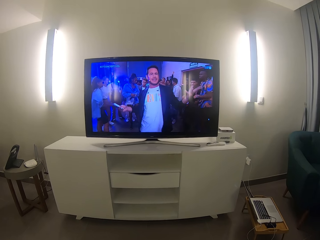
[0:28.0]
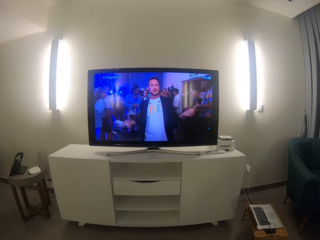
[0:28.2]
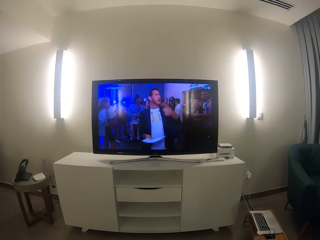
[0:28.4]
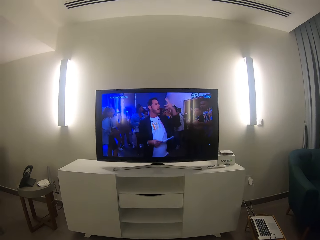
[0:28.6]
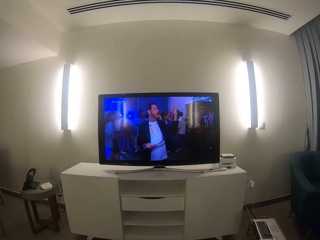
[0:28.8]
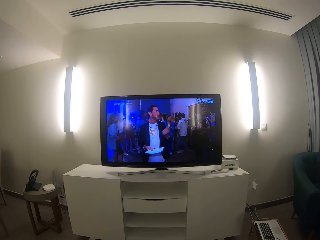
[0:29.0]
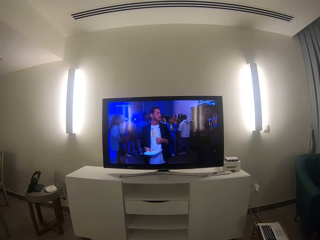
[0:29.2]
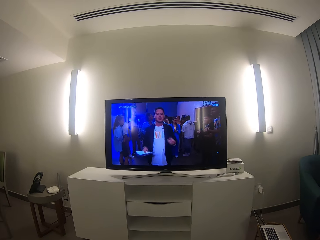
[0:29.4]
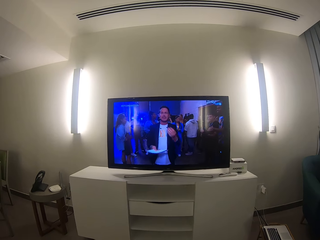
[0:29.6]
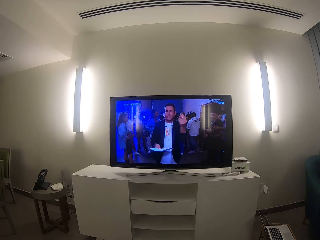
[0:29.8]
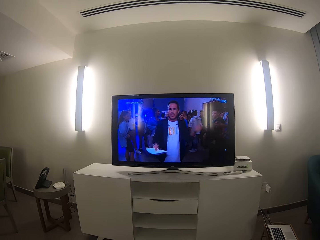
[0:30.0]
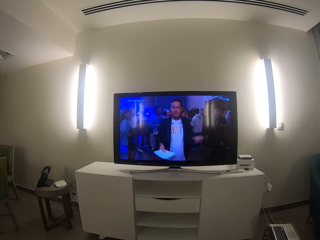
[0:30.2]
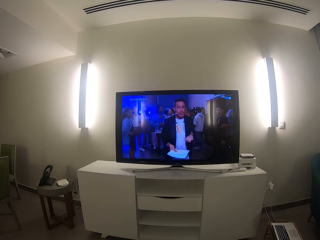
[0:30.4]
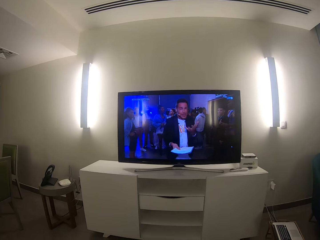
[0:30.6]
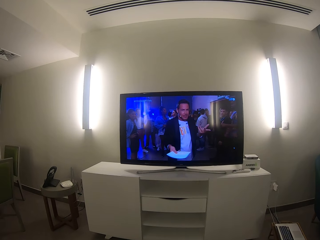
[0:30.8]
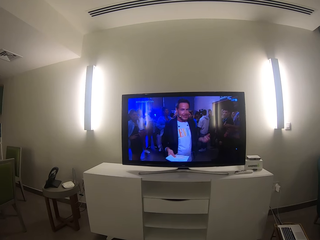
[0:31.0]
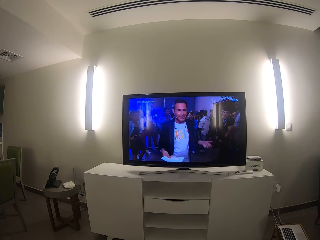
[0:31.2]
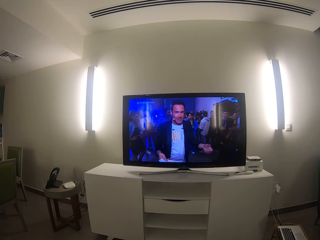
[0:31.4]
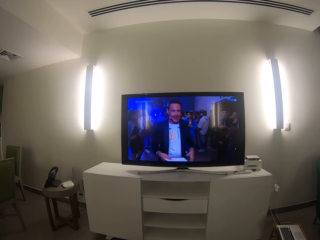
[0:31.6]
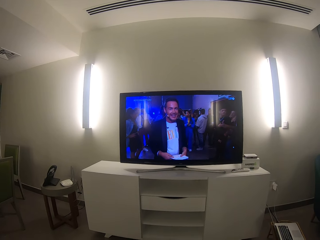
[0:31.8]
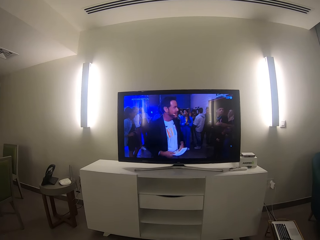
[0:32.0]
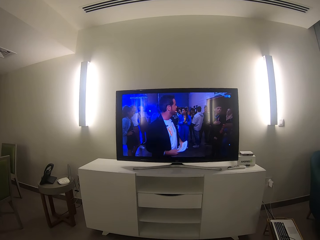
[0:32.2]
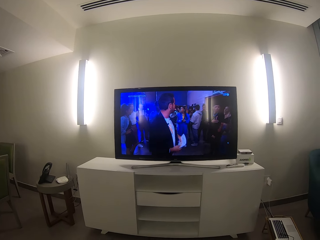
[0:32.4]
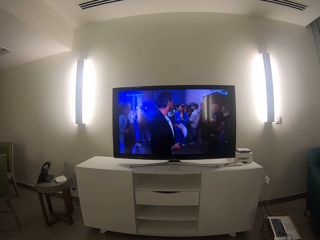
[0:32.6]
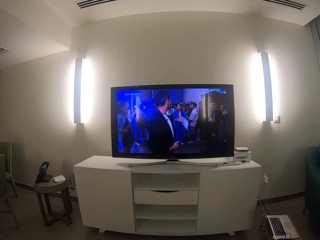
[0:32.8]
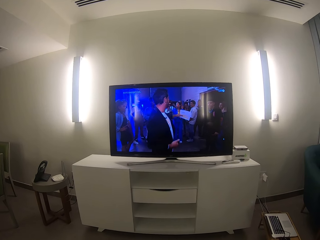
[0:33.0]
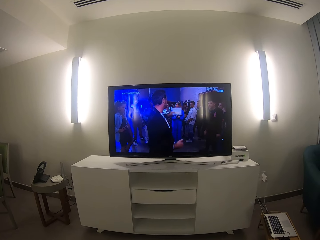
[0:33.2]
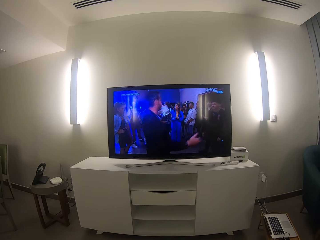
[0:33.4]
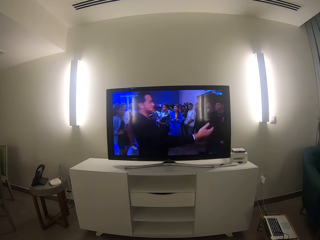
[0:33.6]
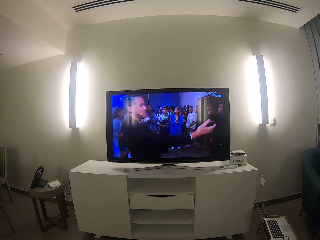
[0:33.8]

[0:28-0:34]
The camera wearer shakes his hands.

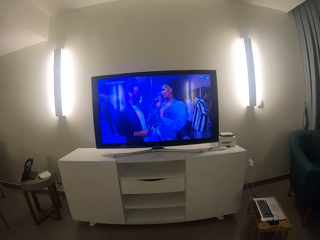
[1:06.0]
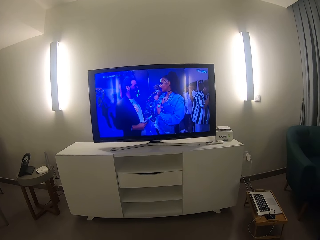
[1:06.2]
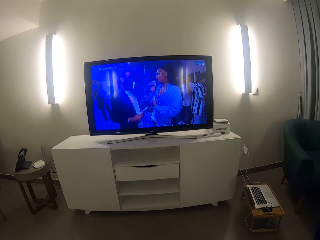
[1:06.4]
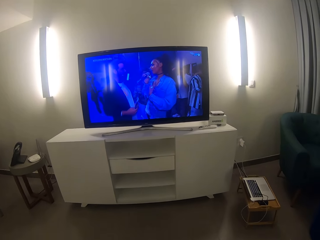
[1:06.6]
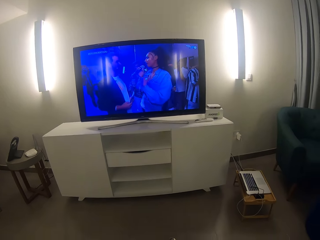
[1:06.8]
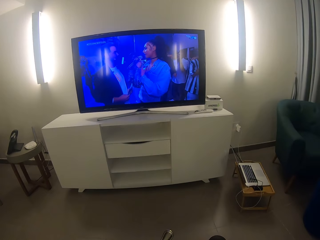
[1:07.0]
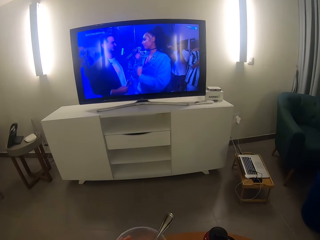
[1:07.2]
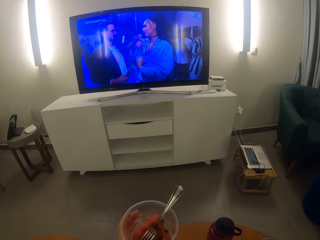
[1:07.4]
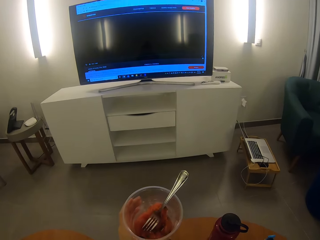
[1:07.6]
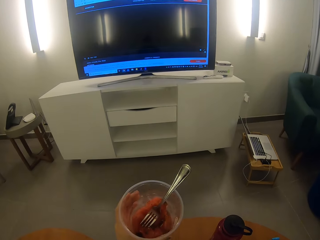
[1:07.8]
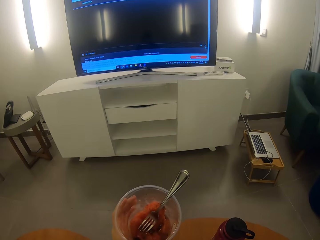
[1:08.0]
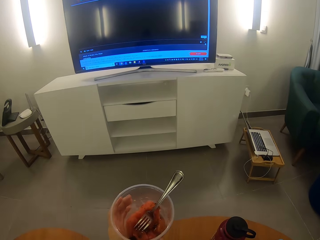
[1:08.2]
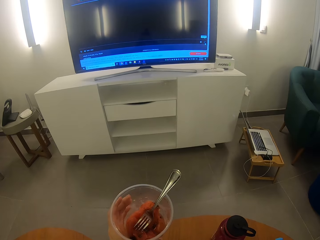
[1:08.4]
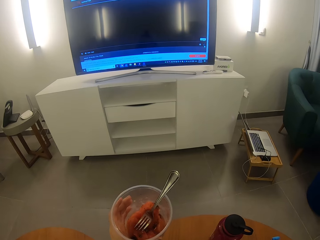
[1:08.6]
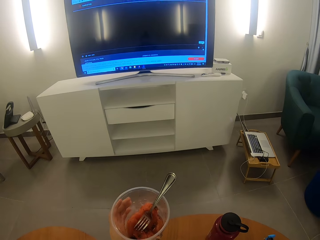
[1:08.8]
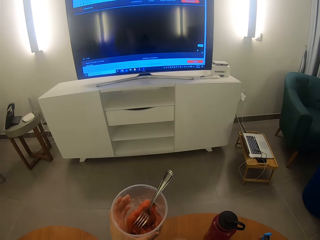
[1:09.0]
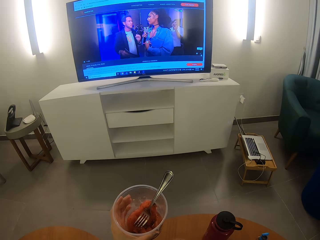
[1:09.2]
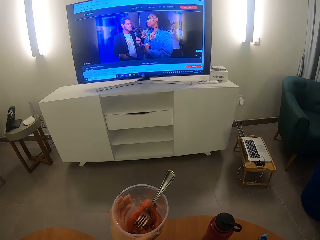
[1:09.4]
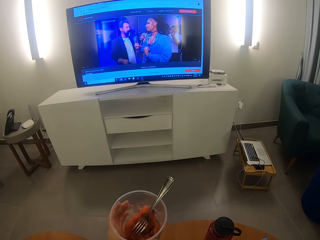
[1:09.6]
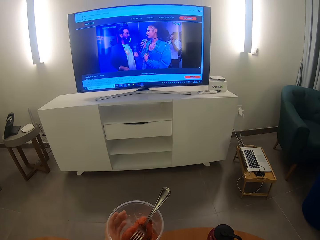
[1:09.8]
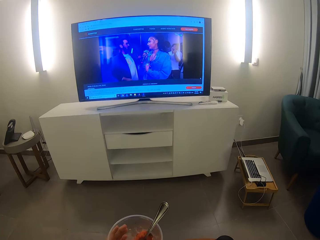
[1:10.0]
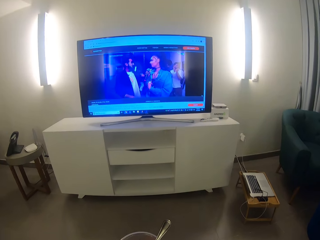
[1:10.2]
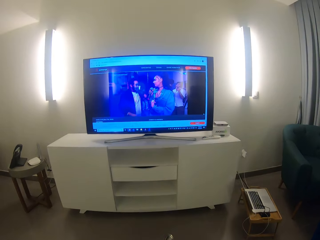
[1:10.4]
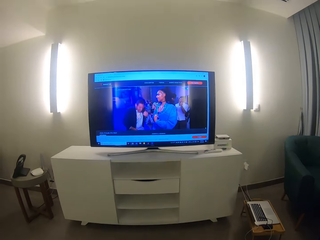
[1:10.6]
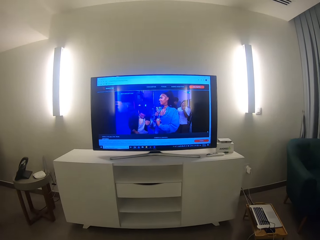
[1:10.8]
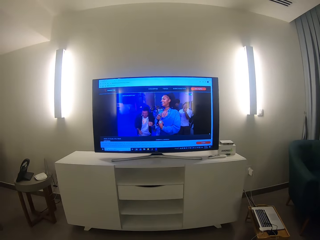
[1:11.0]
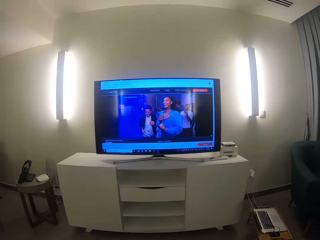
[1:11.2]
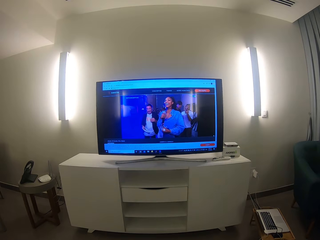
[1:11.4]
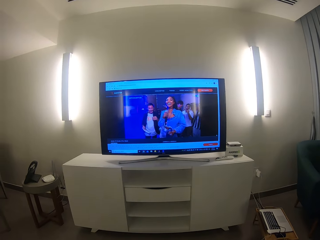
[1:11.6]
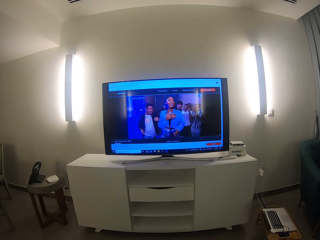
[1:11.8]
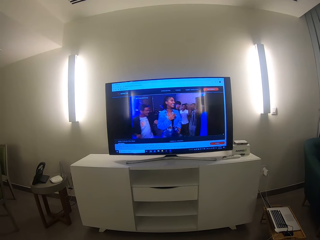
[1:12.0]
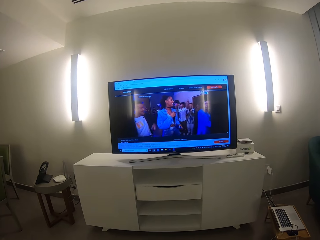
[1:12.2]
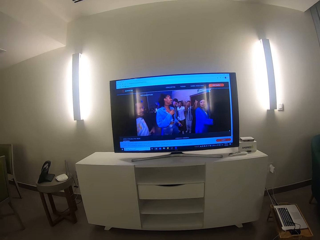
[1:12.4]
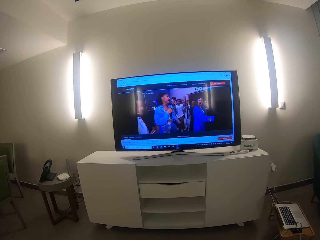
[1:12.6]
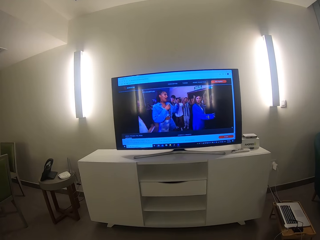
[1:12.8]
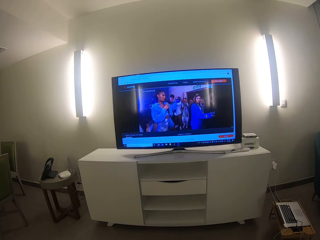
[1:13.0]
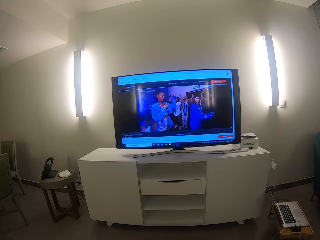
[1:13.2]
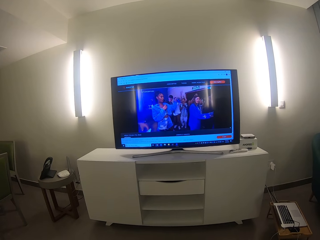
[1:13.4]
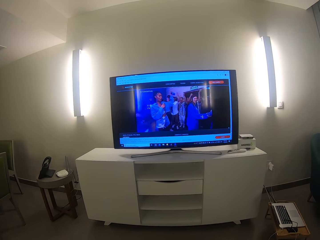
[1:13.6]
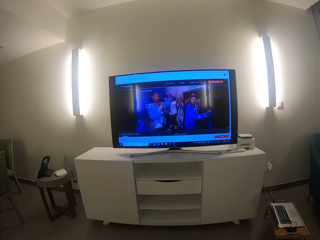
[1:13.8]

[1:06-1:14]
The camera wearer holds the bowl in his left hand.

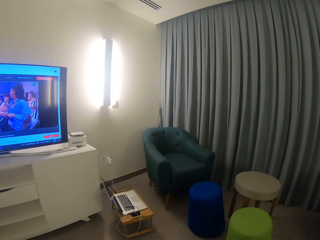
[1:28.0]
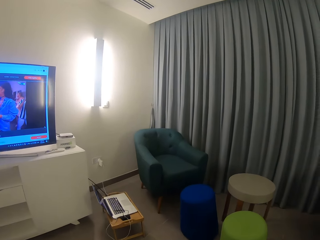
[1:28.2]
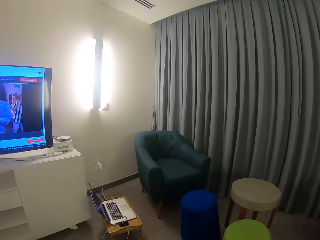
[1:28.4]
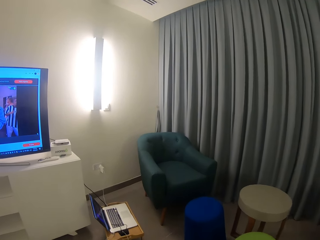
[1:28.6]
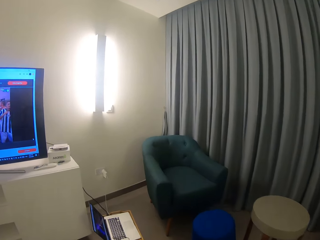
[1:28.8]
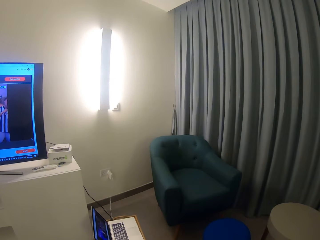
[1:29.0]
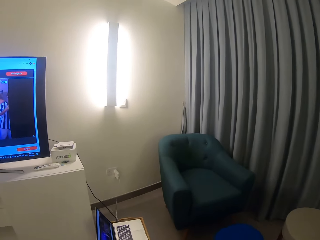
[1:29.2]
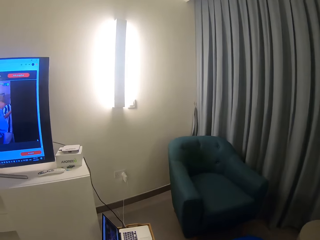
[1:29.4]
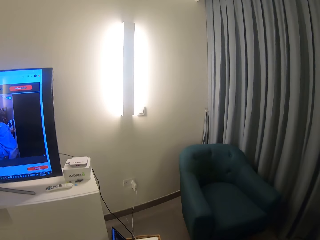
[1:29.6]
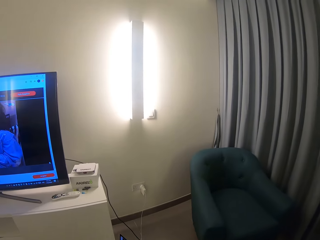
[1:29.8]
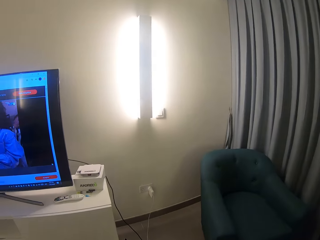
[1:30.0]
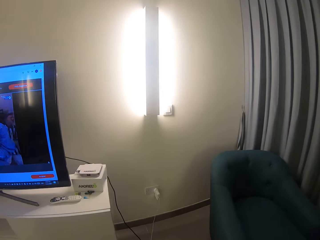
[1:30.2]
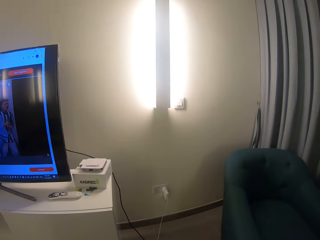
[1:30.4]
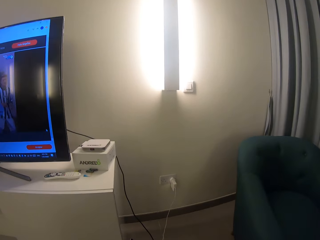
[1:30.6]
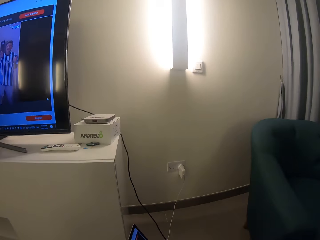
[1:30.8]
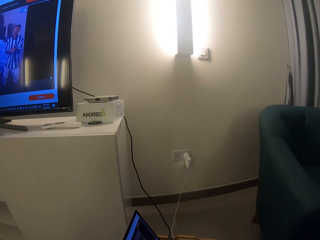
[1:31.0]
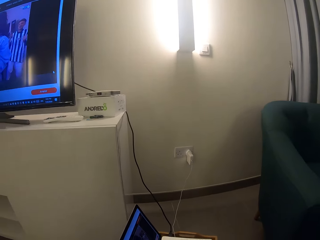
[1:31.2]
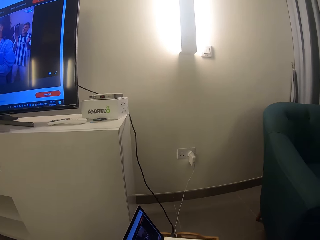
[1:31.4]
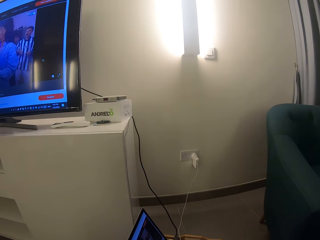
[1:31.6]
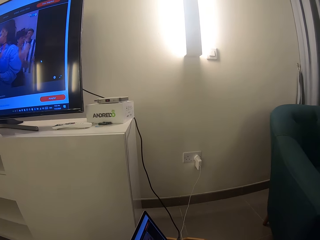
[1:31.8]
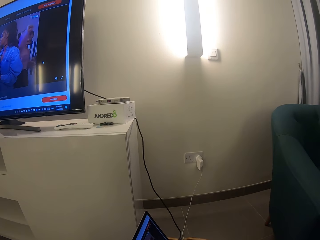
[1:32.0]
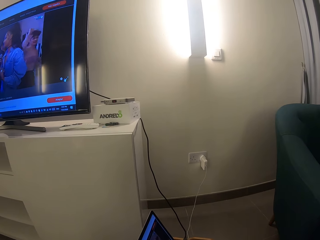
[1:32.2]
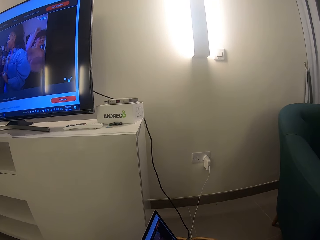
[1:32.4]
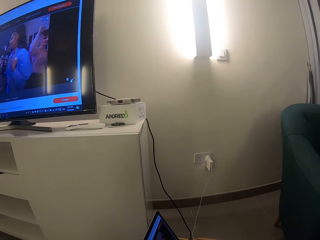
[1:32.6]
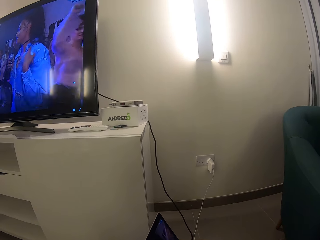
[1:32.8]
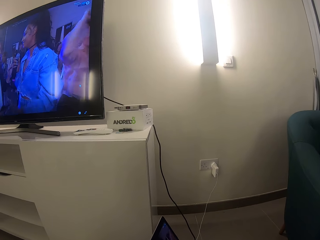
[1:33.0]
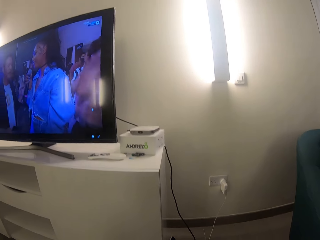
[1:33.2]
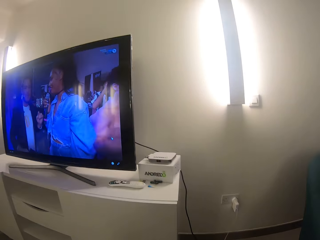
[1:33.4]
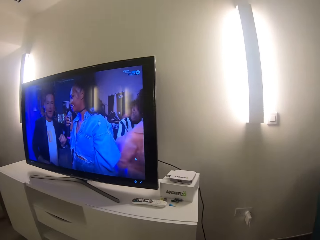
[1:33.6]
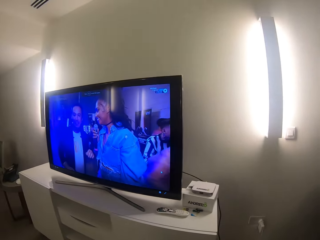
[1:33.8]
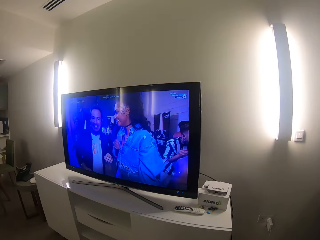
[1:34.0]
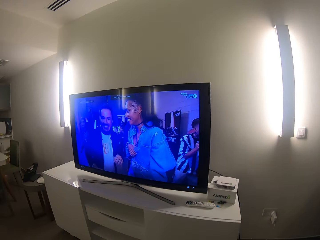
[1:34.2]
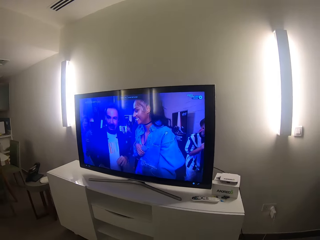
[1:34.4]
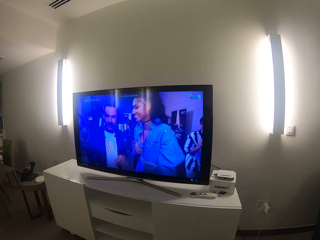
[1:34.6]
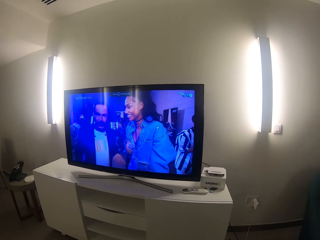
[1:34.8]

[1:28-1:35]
The camera wearer walks towards the laptop.
